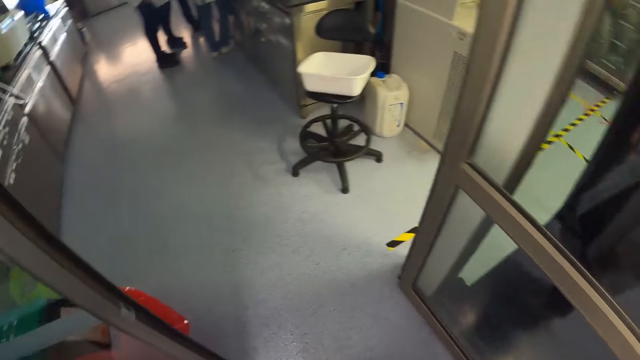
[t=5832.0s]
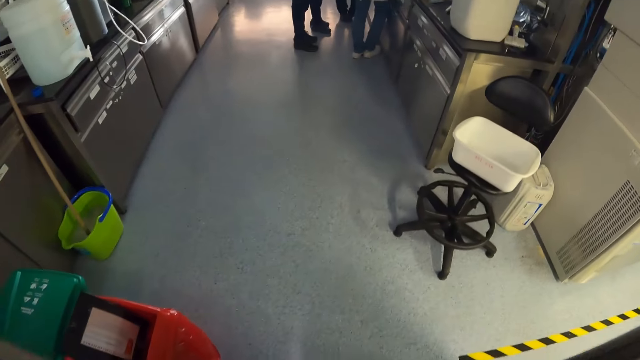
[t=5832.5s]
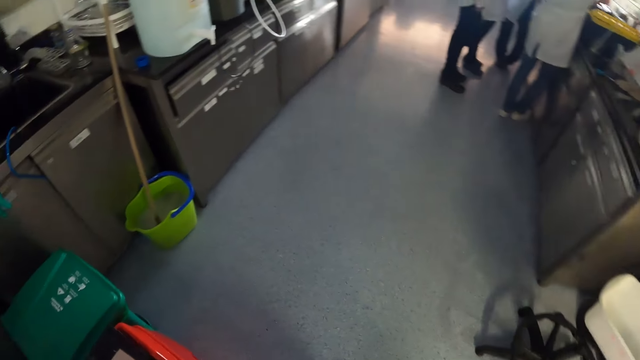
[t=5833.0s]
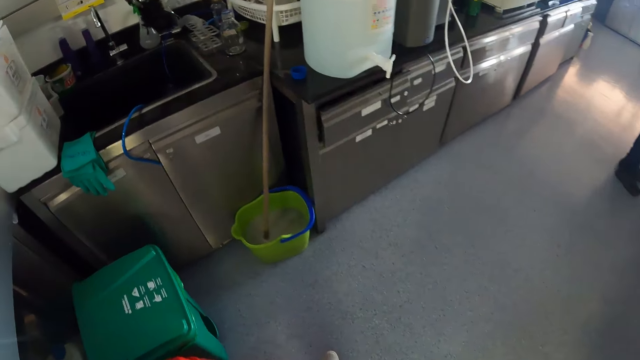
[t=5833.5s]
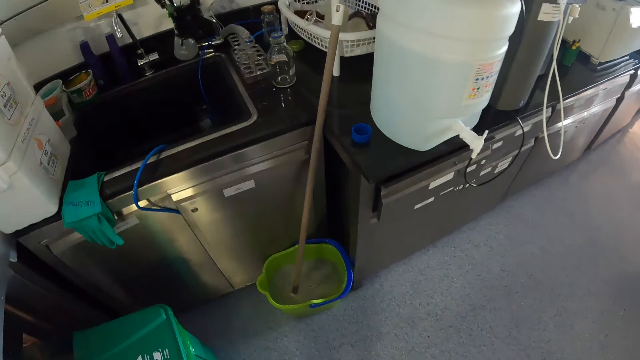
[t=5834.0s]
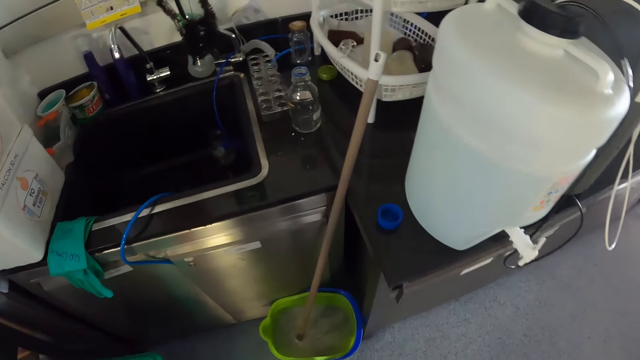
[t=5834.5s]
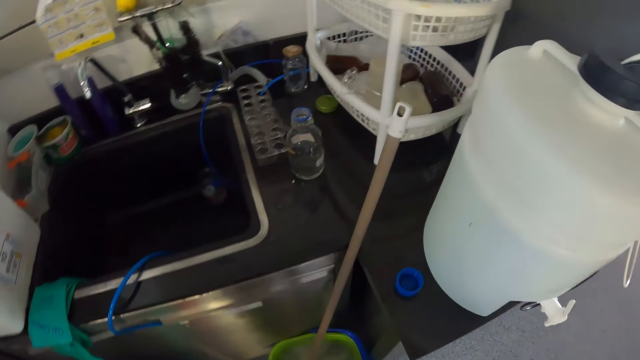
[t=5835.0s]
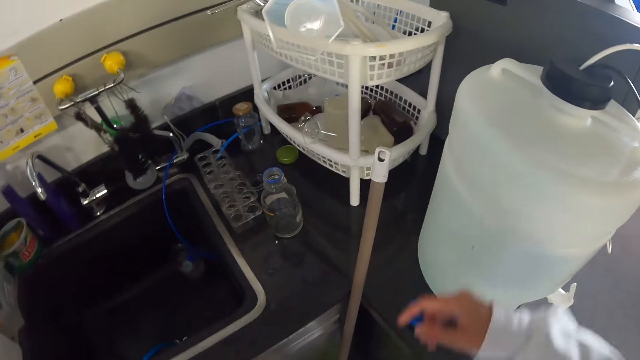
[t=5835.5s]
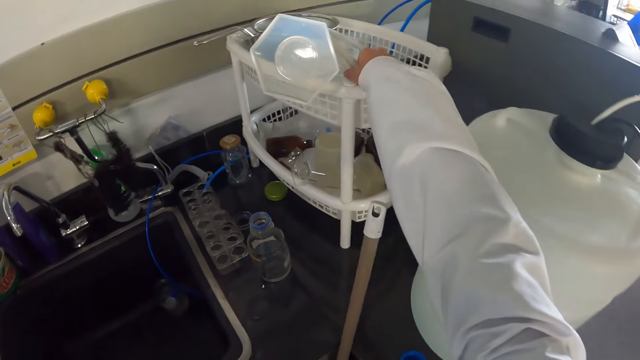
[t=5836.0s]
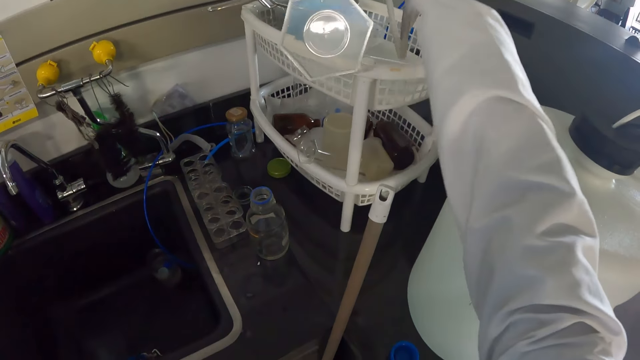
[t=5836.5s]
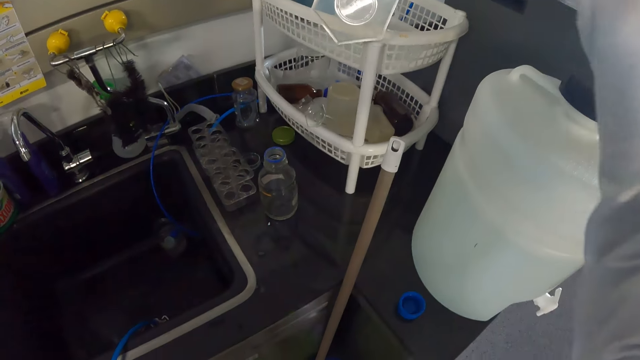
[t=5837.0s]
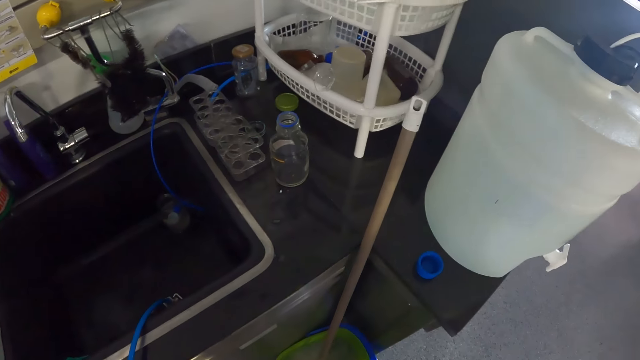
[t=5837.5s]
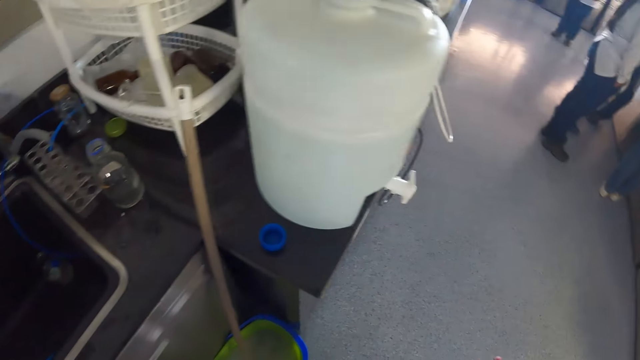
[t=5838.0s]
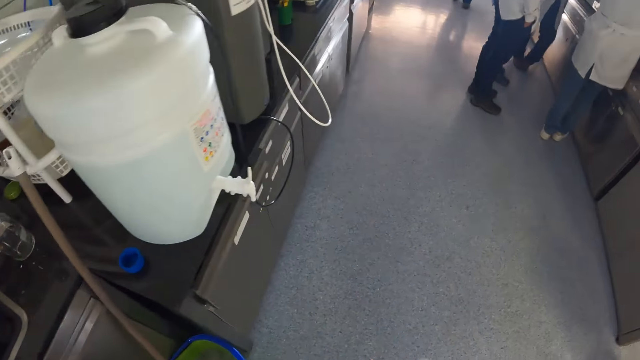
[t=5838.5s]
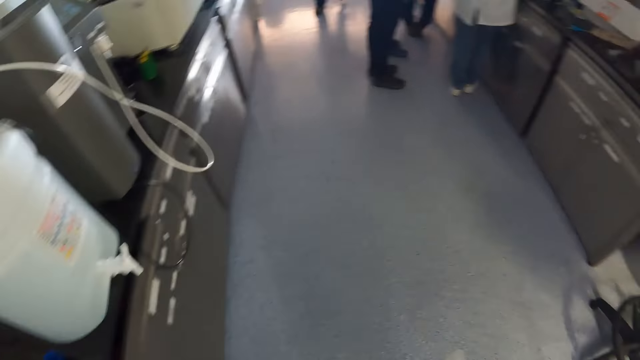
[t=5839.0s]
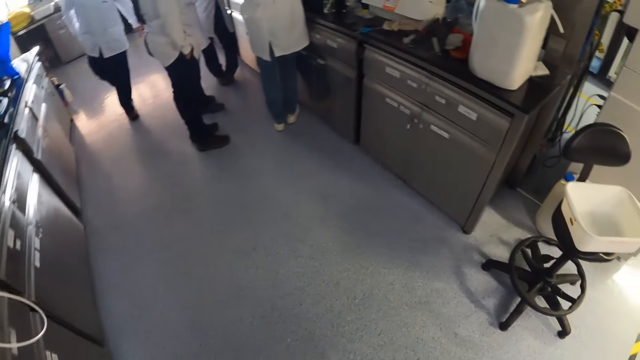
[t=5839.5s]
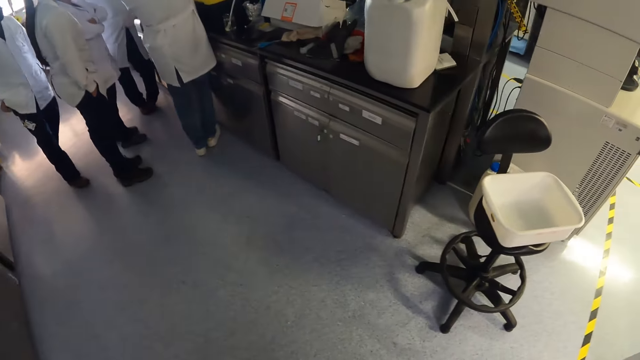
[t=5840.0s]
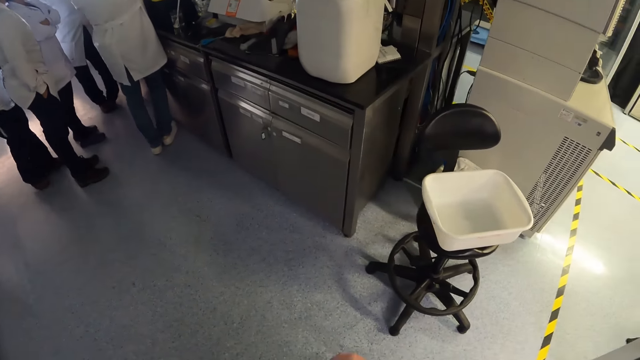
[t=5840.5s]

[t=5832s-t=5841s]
The camera wearer picks up a tube. They look around.

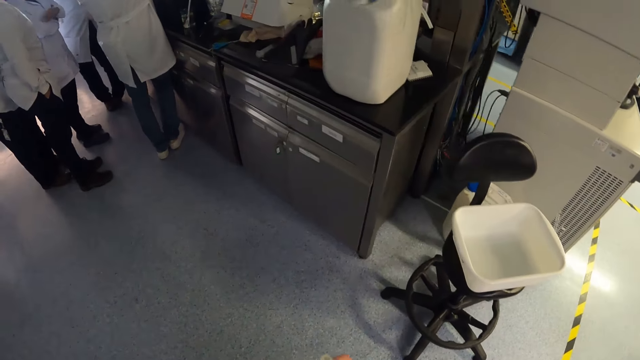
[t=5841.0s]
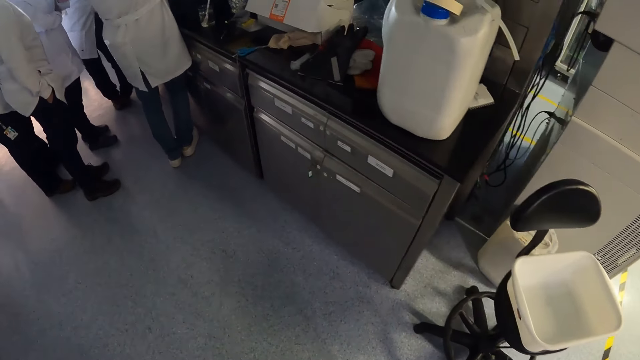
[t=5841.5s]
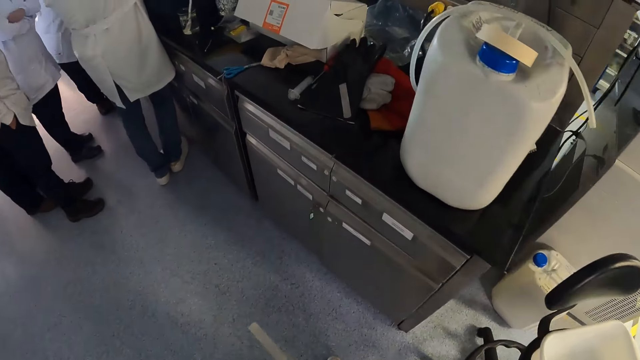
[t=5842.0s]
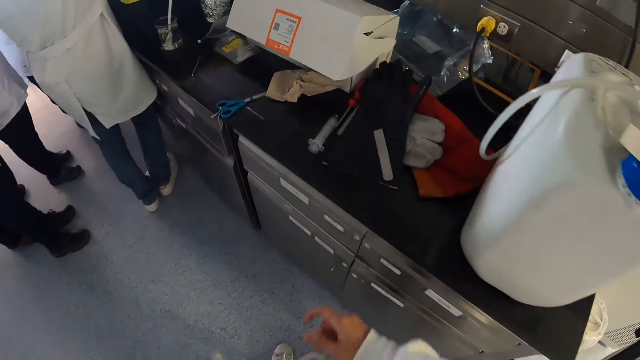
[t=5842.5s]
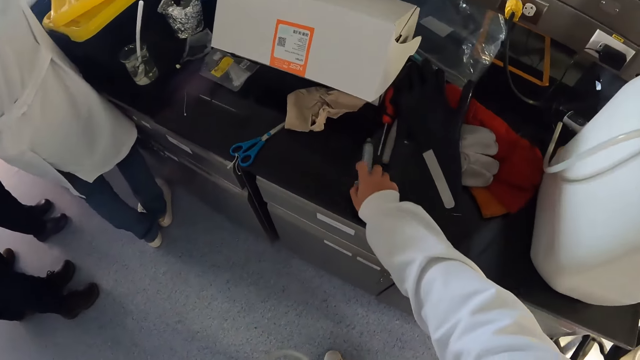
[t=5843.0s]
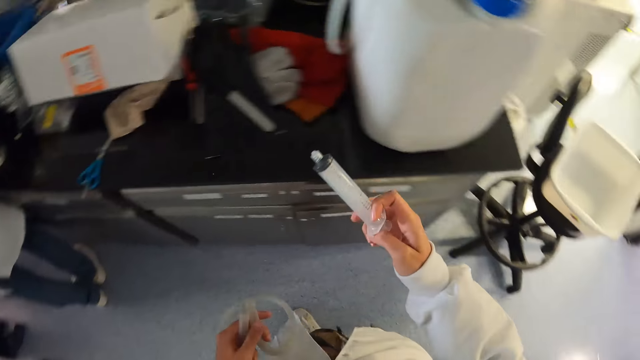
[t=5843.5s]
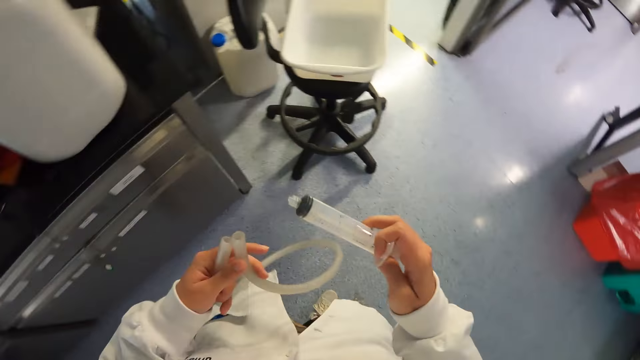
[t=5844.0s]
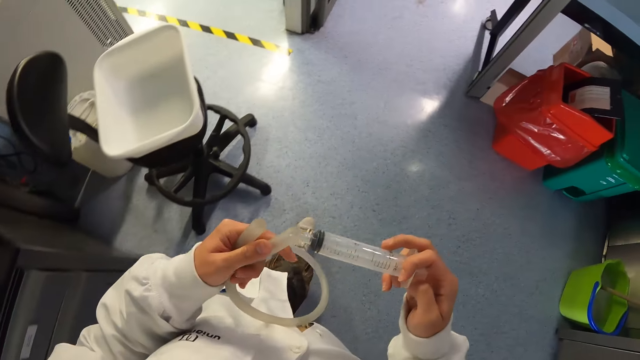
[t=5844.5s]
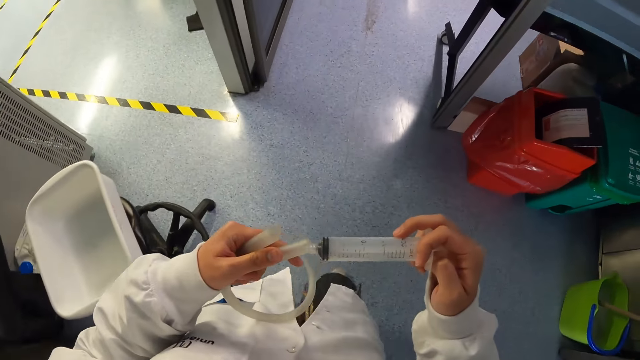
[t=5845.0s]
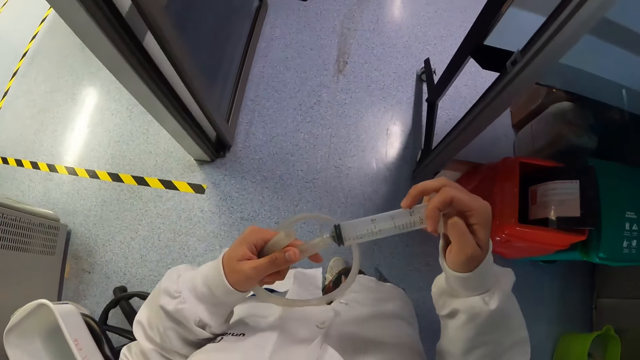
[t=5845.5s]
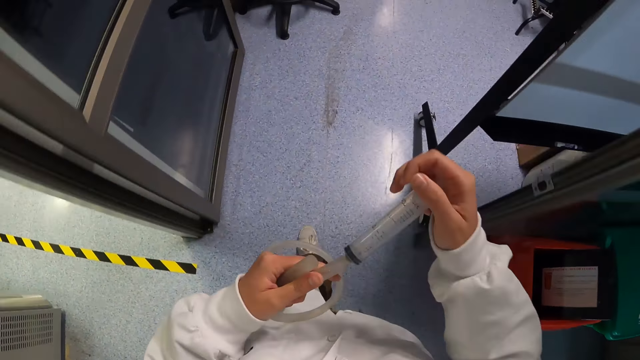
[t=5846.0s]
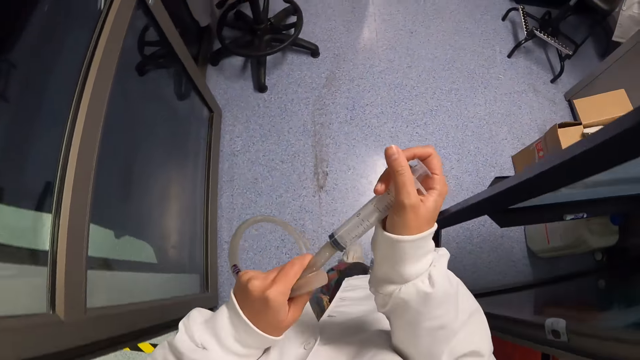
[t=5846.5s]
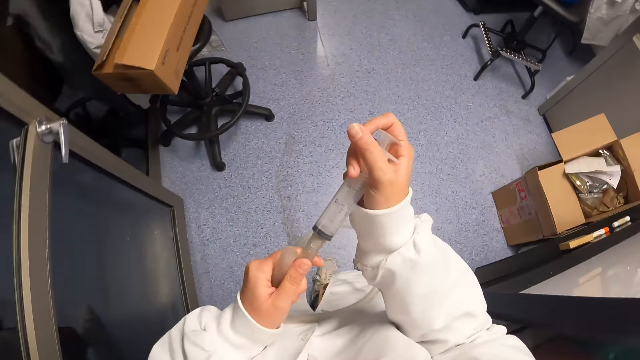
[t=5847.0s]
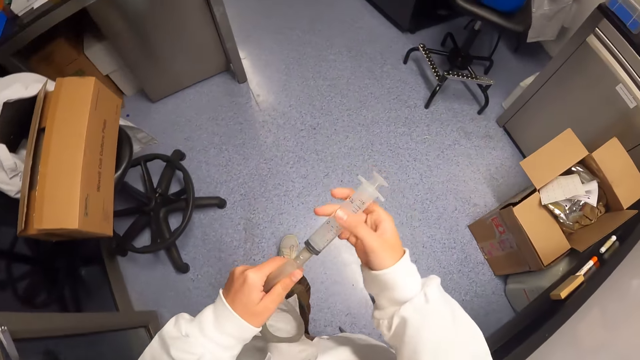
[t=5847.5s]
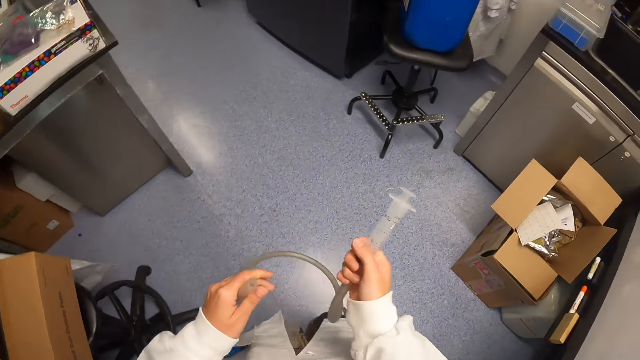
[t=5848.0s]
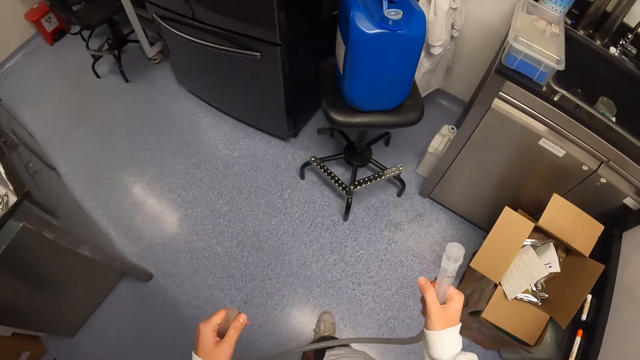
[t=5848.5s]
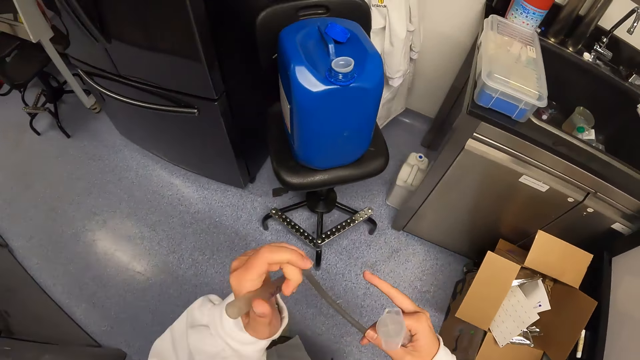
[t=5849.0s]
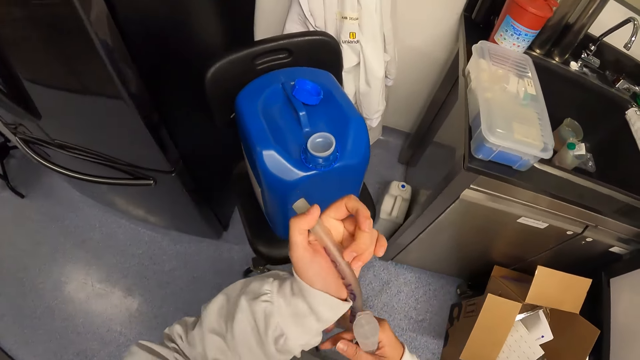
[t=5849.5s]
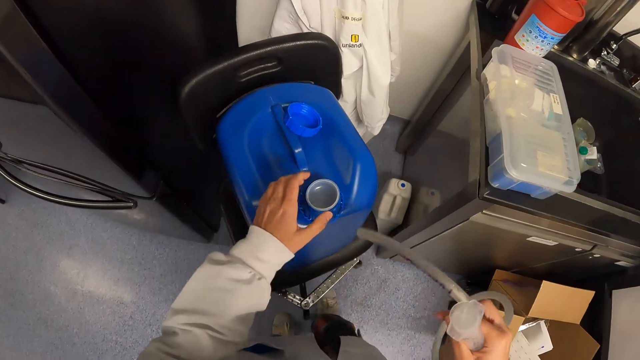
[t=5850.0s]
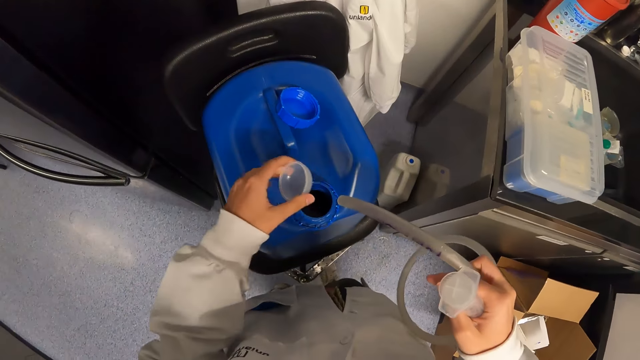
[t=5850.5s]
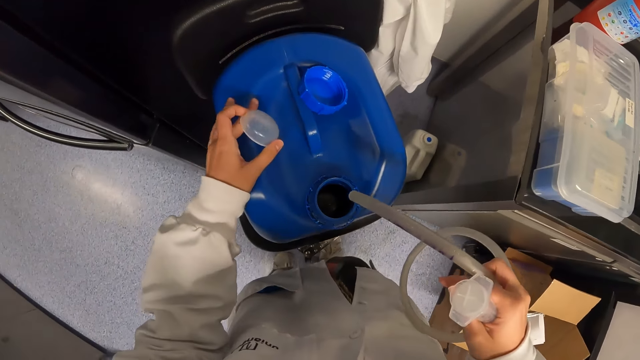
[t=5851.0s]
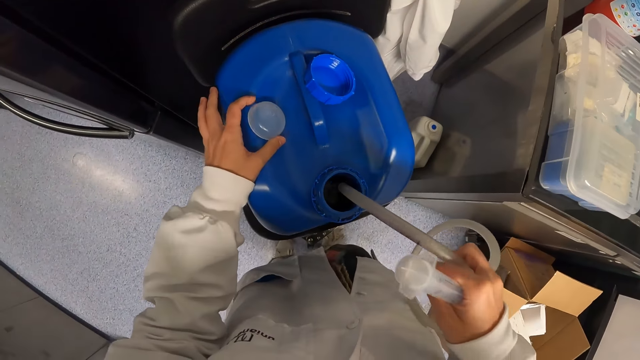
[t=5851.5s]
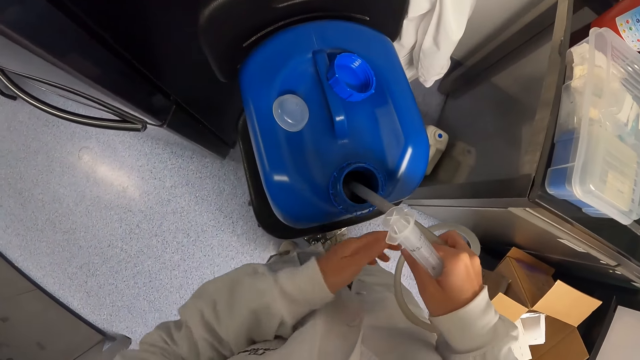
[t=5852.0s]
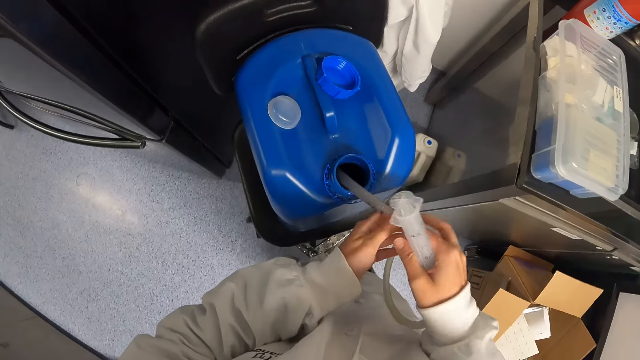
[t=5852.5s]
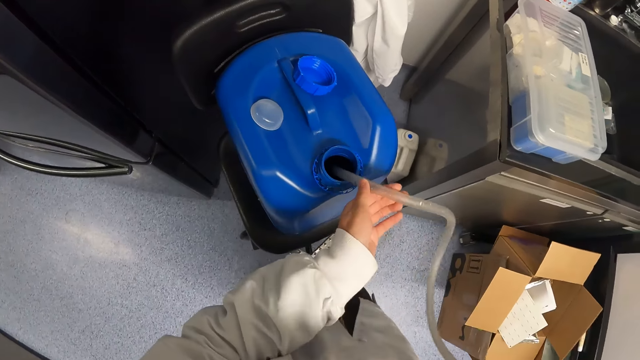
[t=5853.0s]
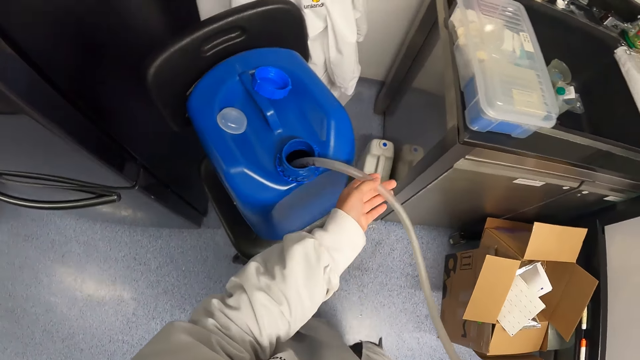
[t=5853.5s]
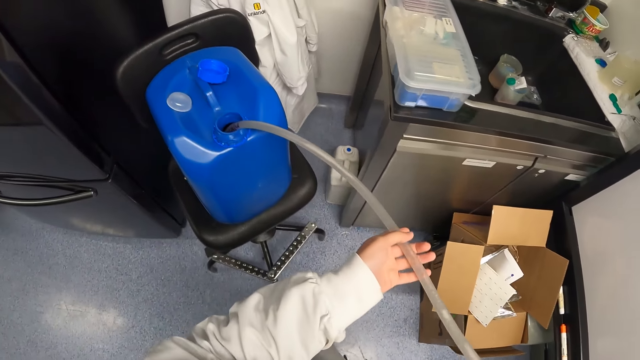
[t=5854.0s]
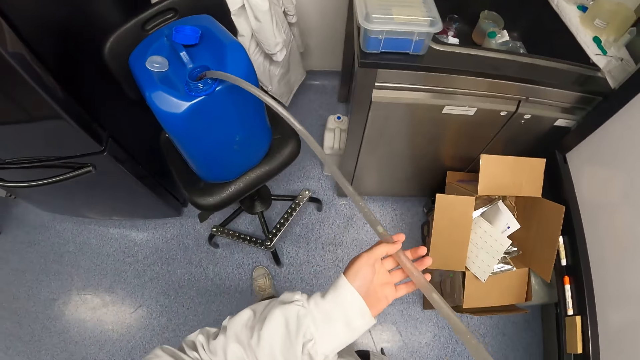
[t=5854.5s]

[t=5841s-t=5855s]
The camera wearer moves next to the work top. They pick up a syringe. They walk around. They fix the syringe on a tube. They hold the syringe on the right hand. They hold the tube on the right hand. They pick up the white lid. They move a cap. They drop the white lid. They insert the tube in the jerrycan.
